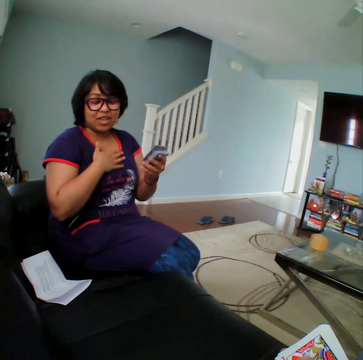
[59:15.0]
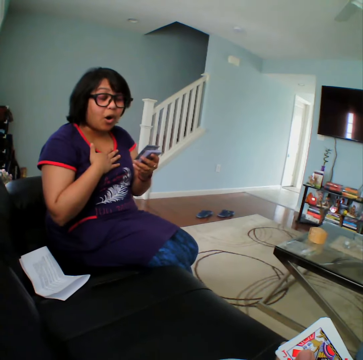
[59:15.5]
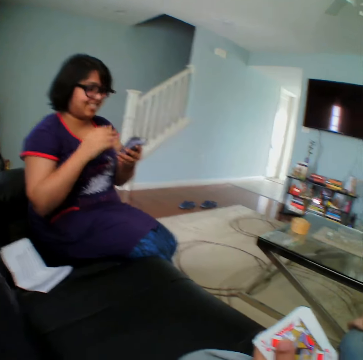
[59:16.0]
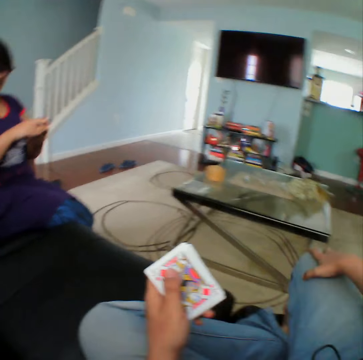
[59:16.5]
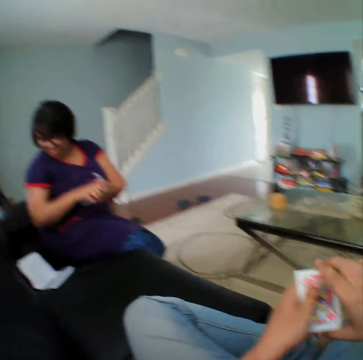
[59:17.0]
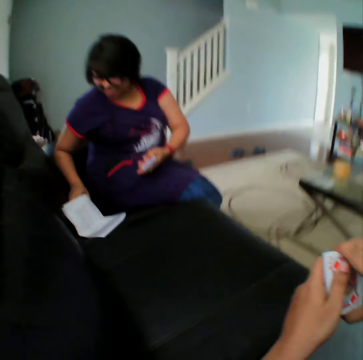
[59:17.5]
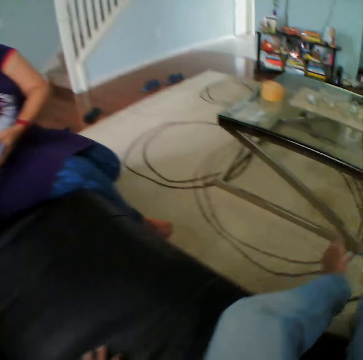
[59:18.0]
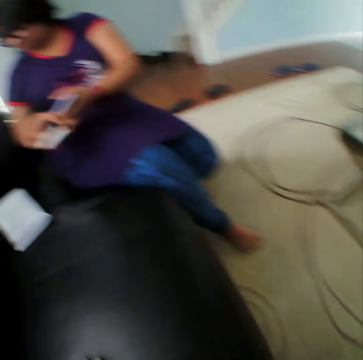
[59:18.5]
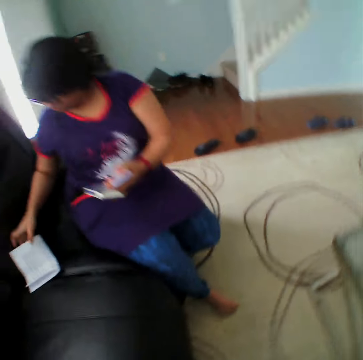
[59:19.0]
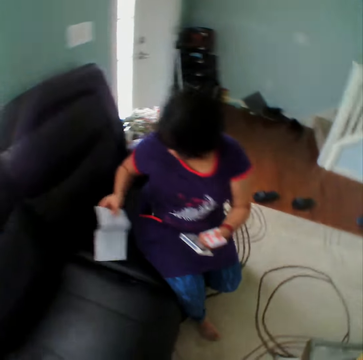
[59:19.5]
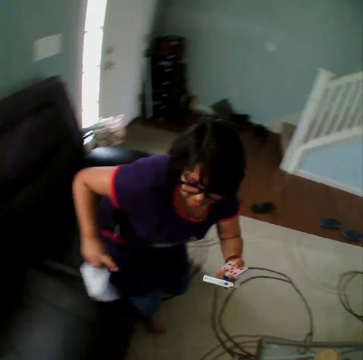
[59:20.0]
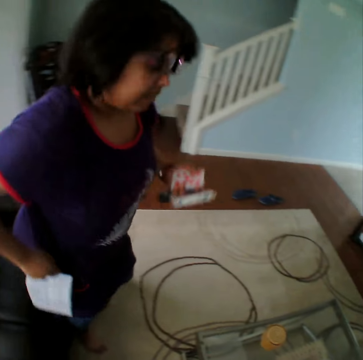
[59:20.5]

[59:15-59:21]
The camera wearer looks at the cards on his hands. He stares at a woman. He stands up. He picks up a piece of paper. He stares at the woman.
